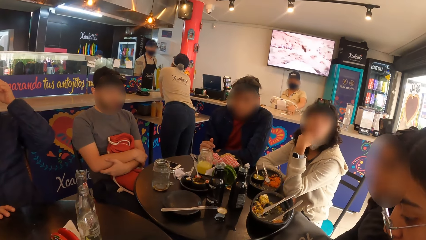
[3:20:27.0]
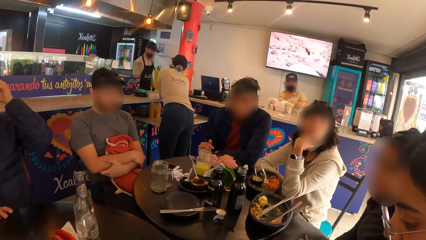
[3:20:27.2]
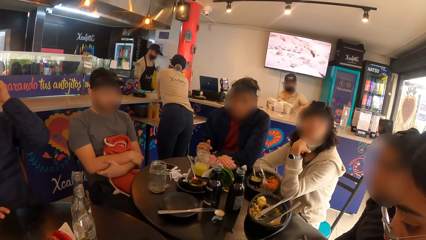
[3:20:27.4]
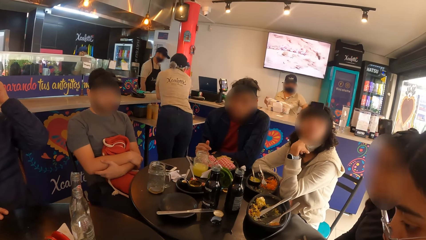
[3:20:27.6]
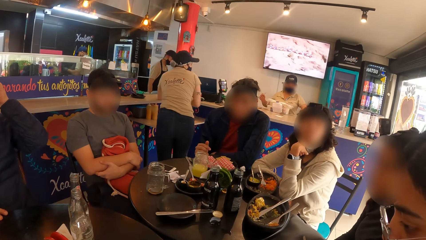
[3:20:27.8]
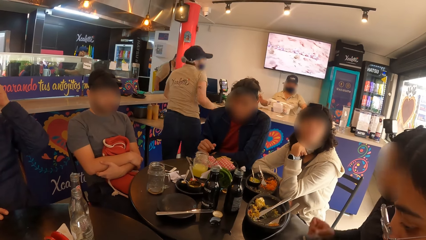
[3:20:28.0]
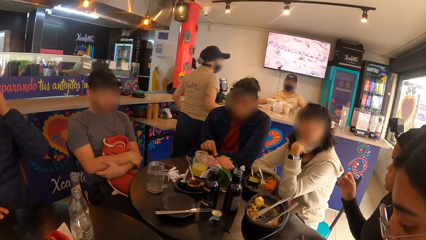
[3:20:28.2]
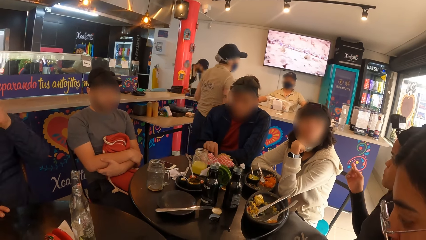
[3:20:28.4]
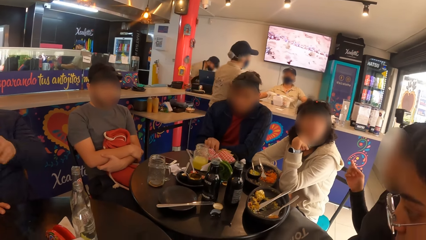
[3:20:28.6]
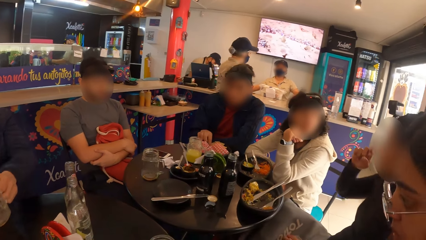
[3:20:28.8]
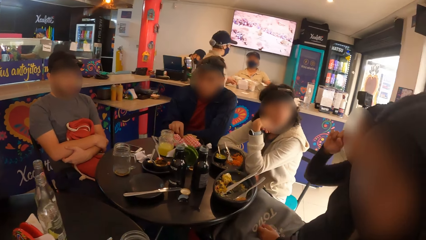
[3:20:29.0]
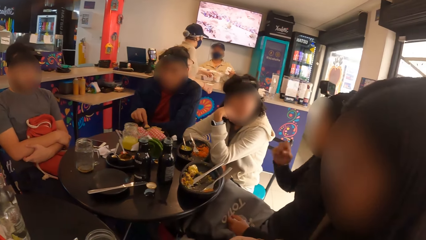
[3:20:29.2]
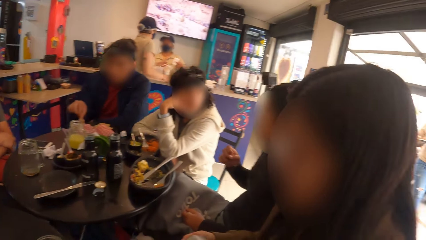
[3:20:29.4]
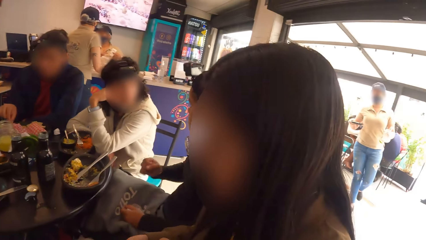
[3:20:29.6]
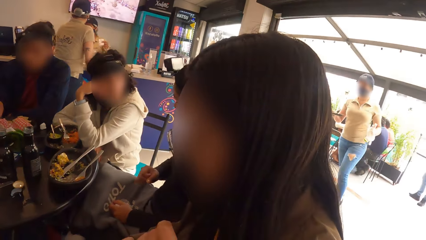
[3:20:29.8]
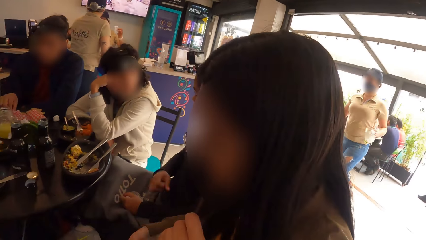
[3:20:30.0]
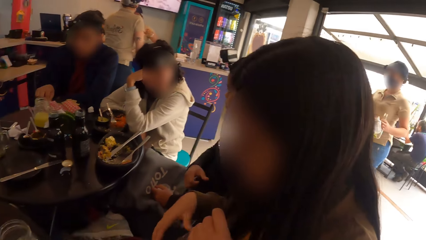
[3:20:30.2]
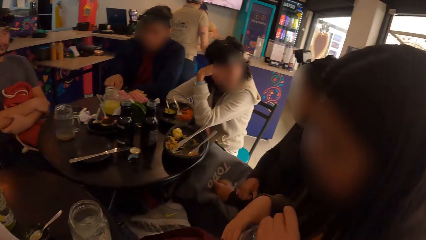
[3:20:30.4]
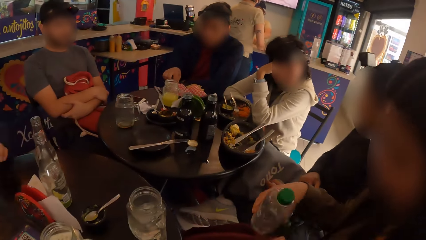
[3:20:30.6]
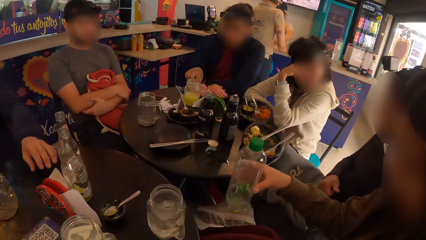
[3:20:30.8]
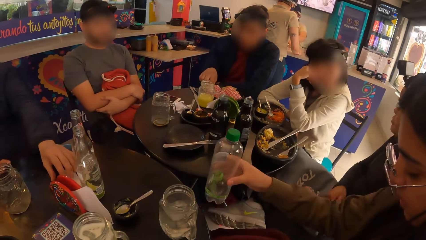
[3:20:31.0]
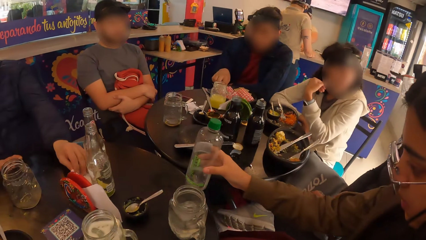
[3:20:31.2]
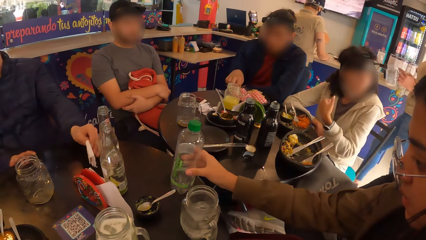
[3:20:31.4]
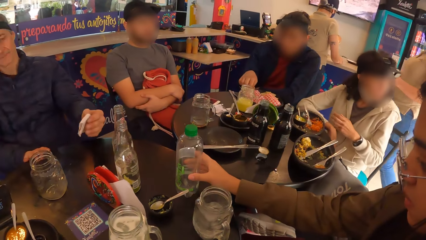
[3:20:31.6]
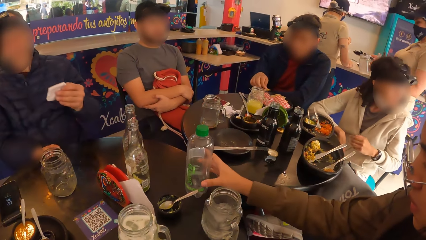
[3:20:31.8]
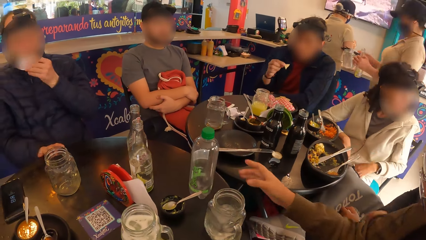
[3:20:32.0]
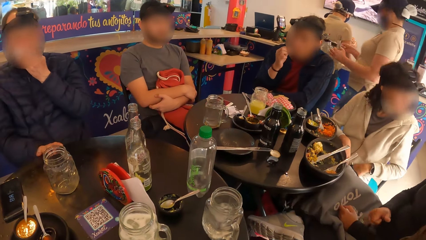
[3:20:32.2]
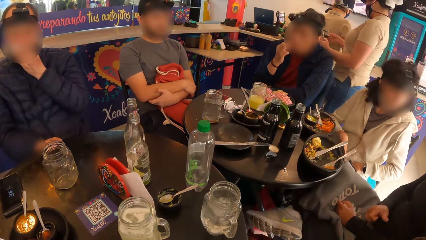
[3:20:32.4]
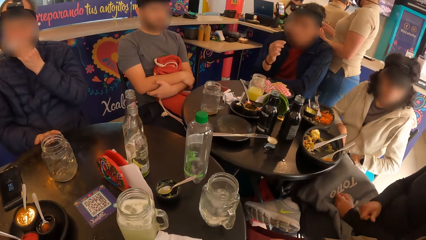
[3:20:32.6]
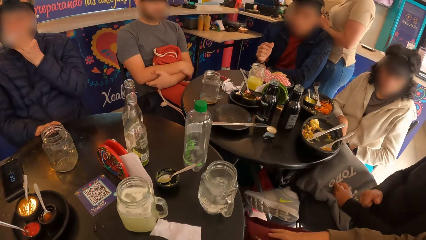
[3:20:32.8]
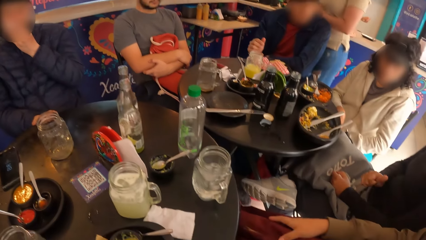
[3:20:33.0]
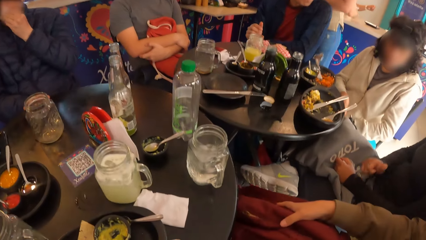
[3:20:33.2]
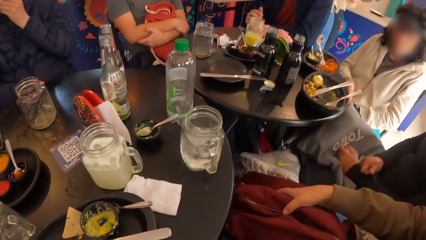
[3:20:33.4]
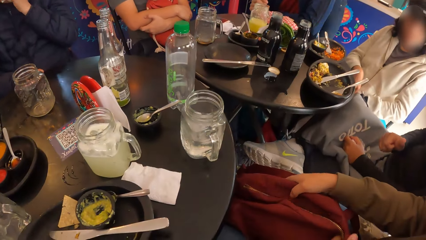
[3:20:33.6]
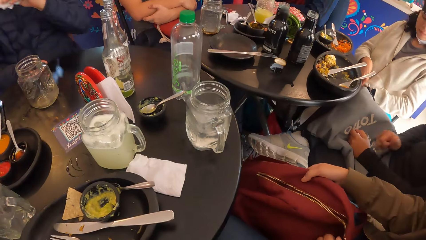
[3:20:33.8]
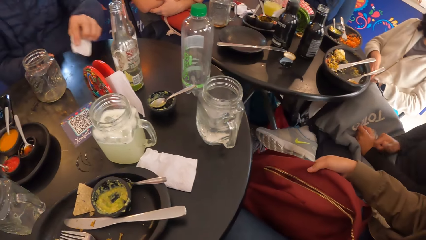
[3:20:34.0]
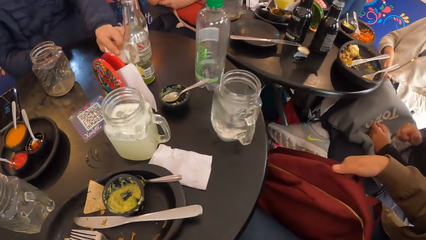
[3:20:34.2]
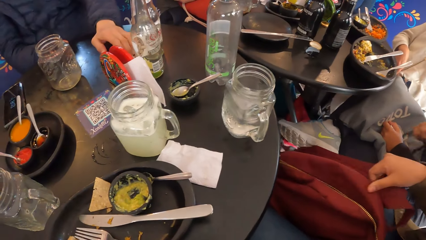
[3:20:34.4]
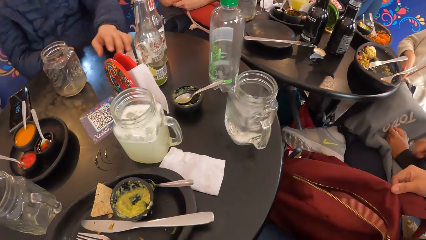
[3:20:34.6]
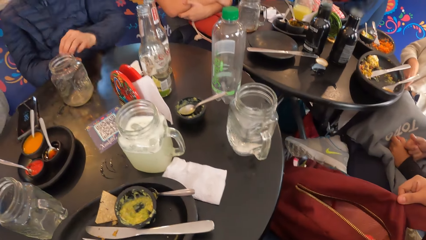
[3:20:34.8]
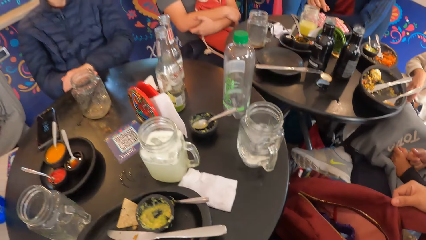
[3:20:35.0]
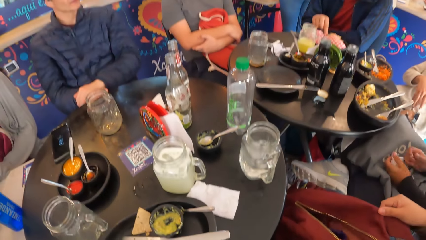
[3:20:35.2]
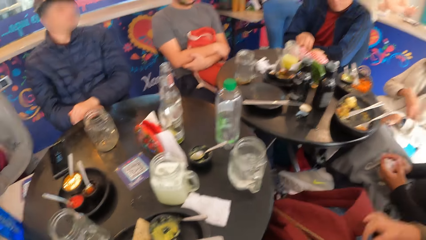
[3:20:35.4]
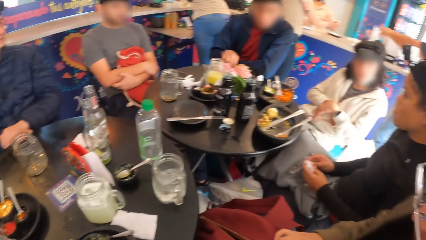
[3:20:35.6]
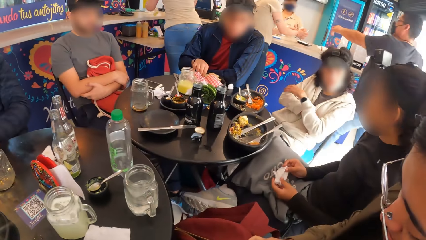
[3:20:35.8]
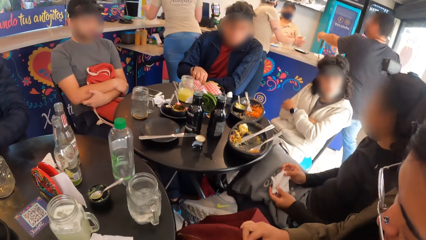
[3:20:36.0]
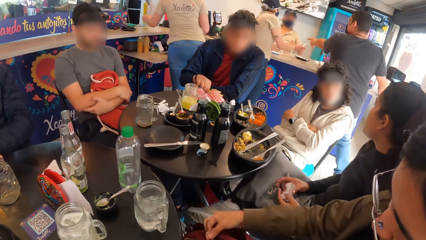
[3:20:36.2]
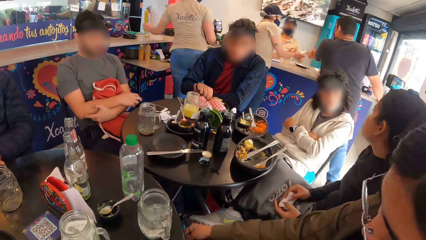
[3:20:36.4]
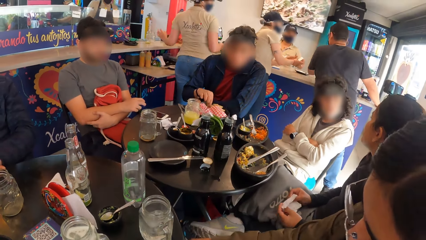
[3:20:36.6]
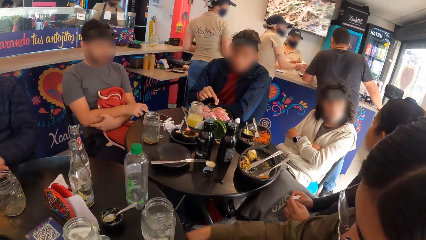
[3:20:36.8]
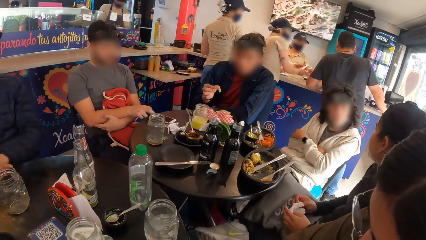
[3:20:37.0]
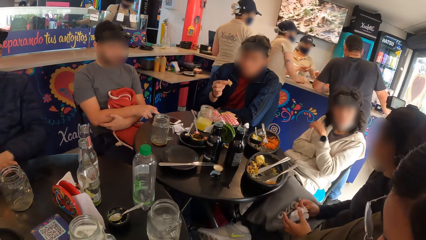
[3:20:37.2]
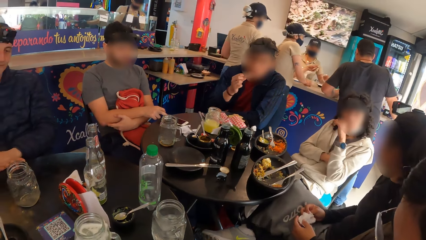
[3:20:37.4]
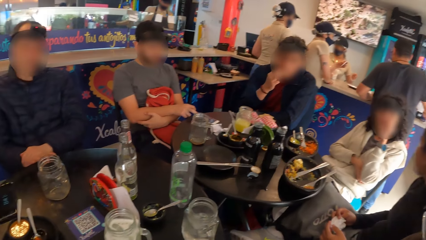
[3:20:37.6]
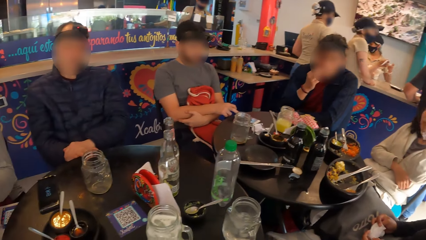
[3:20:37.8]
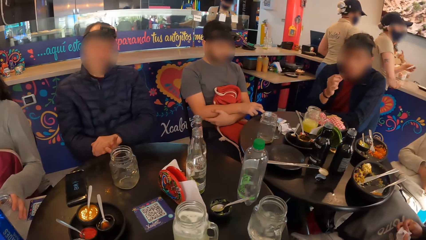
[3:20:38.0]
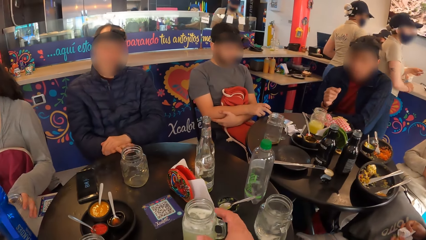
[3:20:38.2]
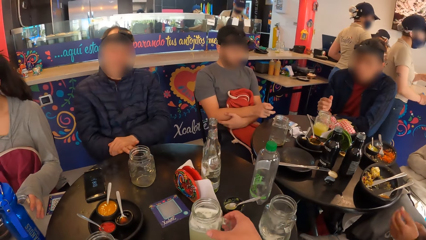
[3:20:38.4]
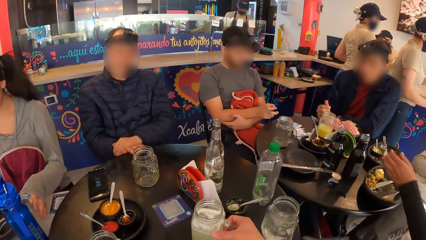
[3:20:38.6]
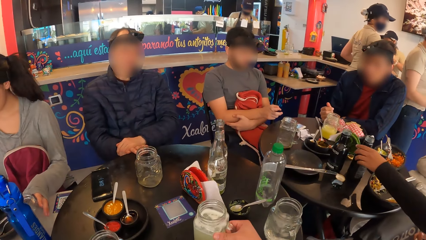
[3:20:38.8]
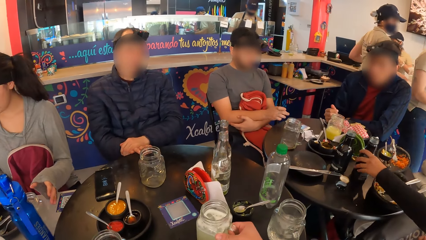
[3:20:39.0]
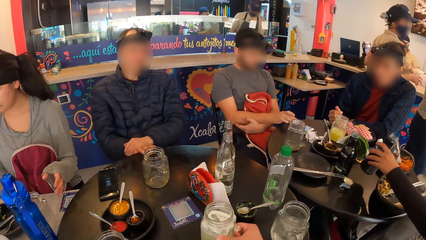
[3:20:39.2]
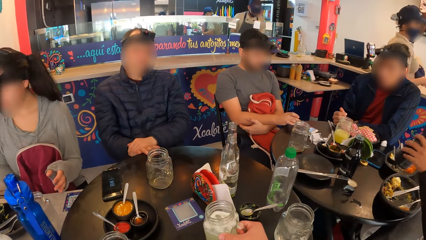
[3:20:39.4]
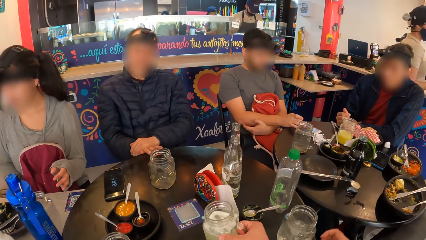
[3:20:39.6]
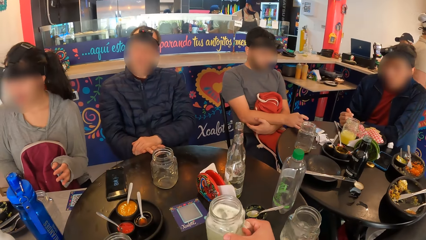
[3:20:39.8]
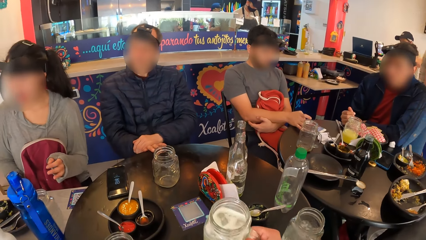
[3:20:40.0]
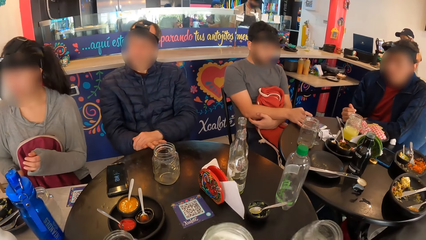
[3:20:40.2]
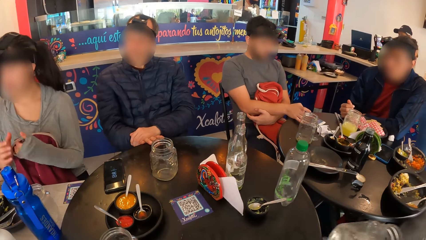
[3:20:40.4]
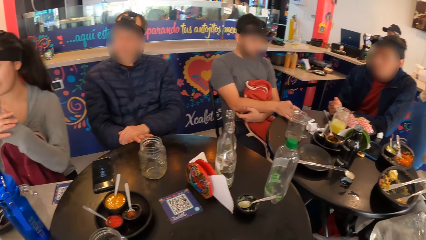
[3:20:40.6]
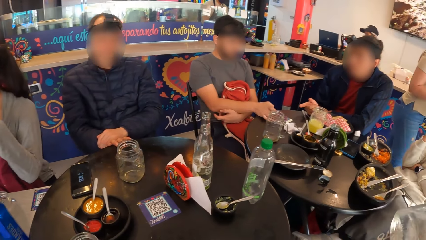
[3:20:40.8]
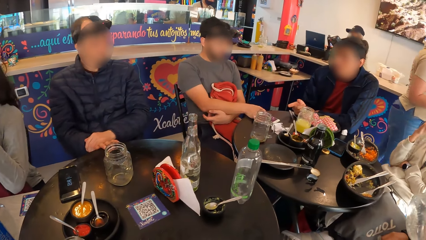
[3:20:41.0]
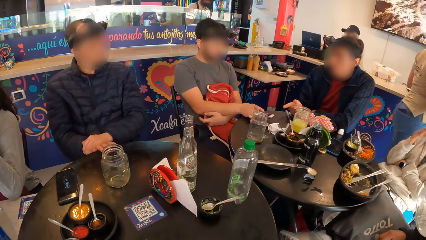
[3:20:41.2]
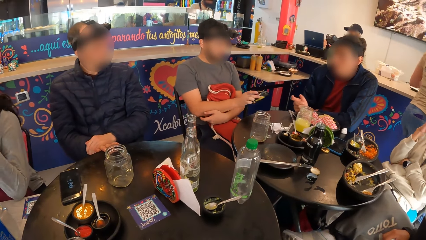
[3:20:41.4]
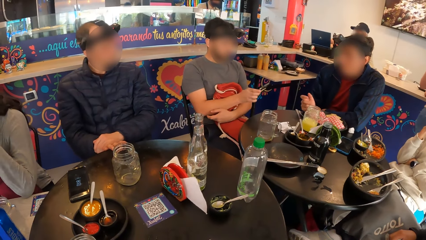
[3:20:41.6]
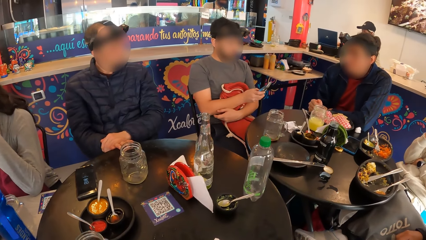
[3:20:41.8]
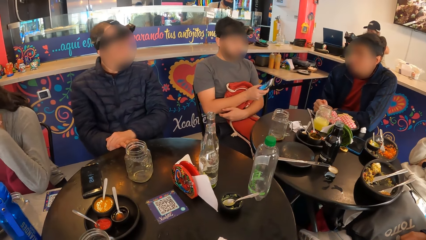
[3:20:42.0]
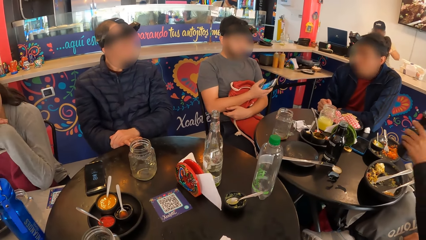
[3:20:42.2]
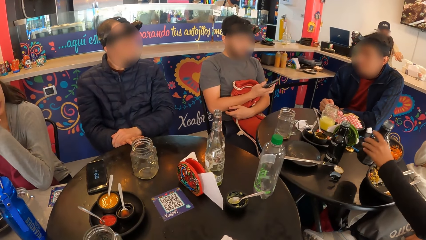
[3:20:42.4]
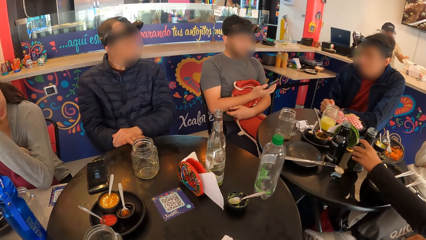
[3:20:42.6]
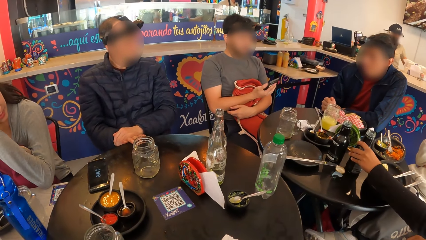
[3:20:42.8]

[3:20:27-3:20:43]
A man picks a chip from the plate on the table with his right hand. Another man drops the cup of beer on the table with his right hand. A woman closes the bottle with her left hand. The other man picks a tissue from the table with his left hand. The woman drops the bottle on the table with her right hand. The other man cleans his mouth with the tissue in his left hand. The first man eats the chip with his right hand. The woman touches the bag with her right hand. The other man drops the tissue on the table with his left hand. The woman closes the bag with her right hand. The first man picks a chip from the plate on the table with his right hand. A third man operates a mobile phone on the table with his right hand. The first man eats the chip with his right hand. Another woman moves the cup of water from the table with her left hand. The camera wearer holds the jar mug. A third woman picks the bottle from the table with her left hand. The camera wearer picks the cup on the table with her right hand. The first woman picks the cup from the table with her left hand. The camera wearer drinks a drink. The third man picks the mobile phone from the table with his right hand.
